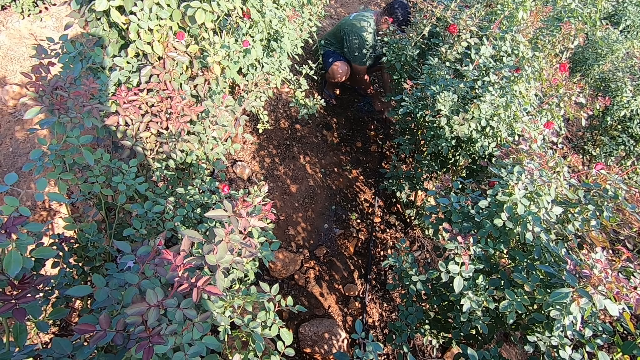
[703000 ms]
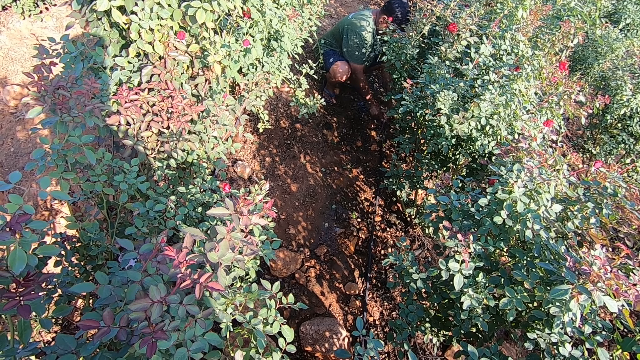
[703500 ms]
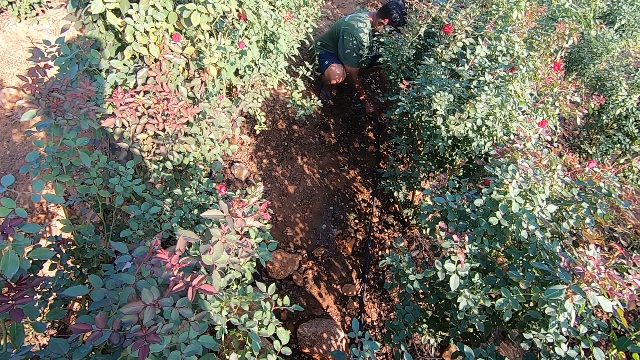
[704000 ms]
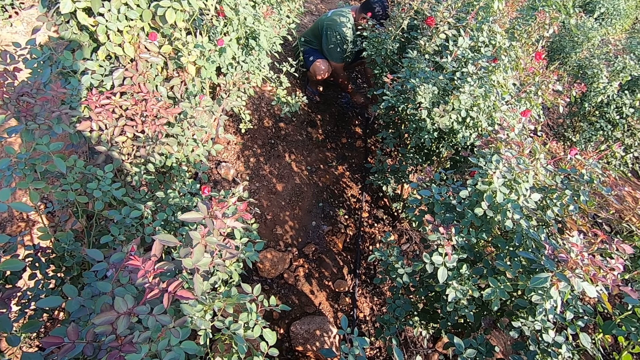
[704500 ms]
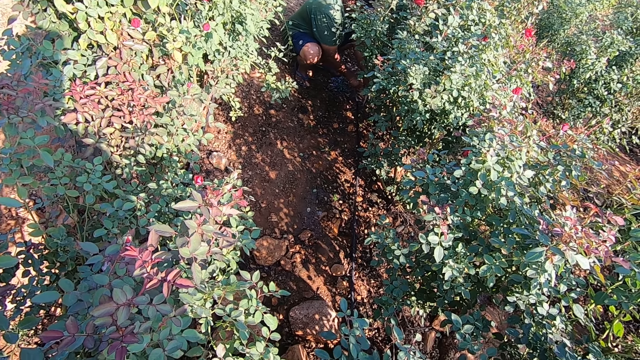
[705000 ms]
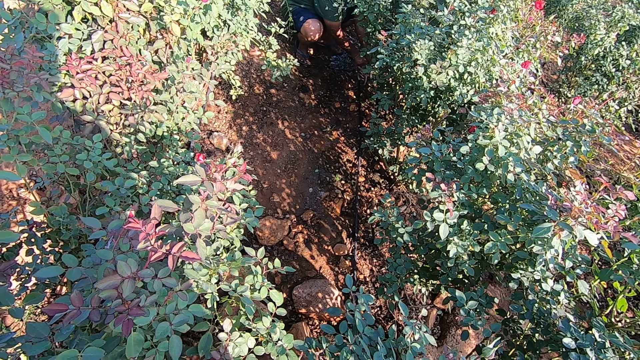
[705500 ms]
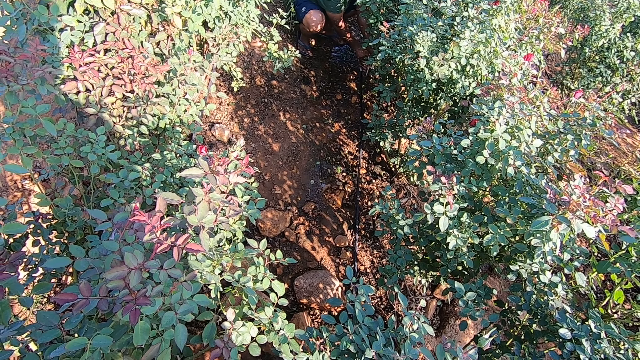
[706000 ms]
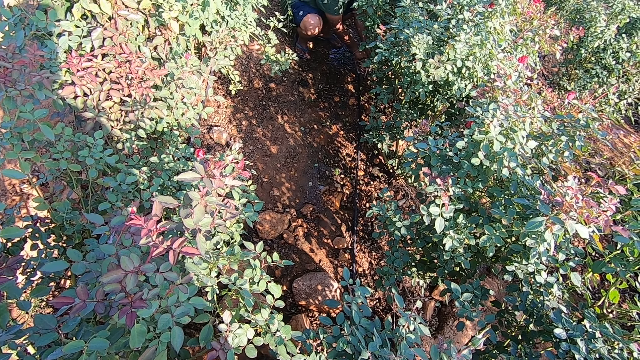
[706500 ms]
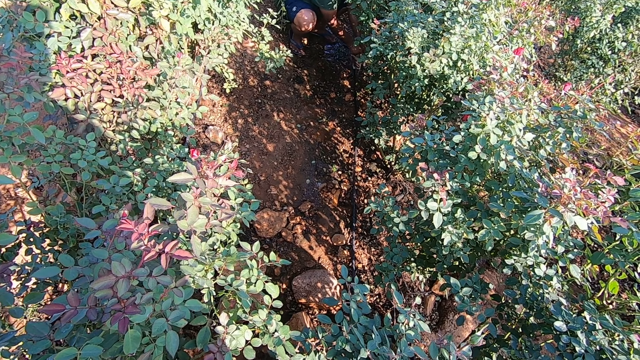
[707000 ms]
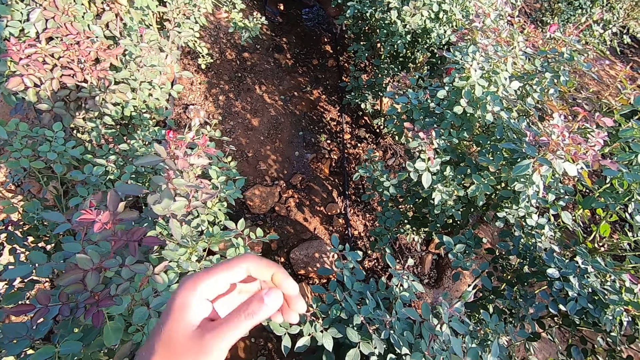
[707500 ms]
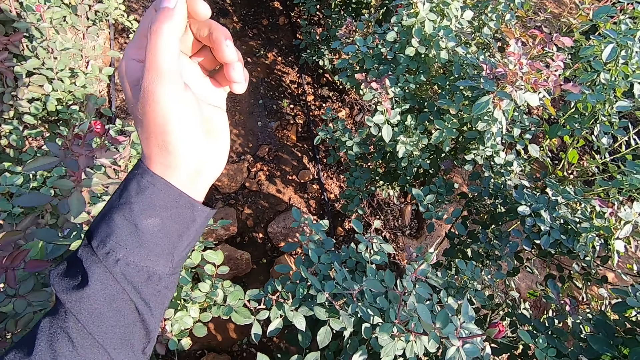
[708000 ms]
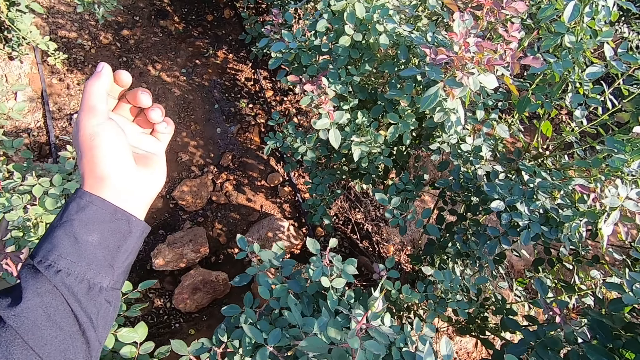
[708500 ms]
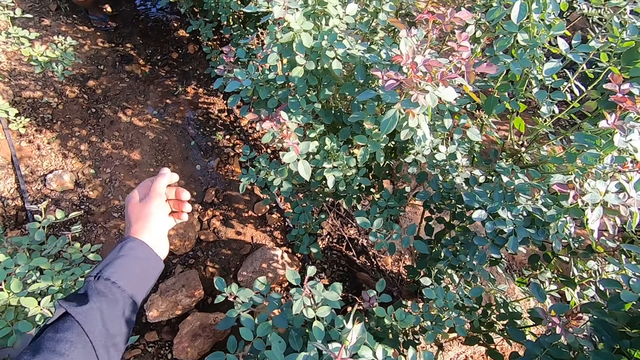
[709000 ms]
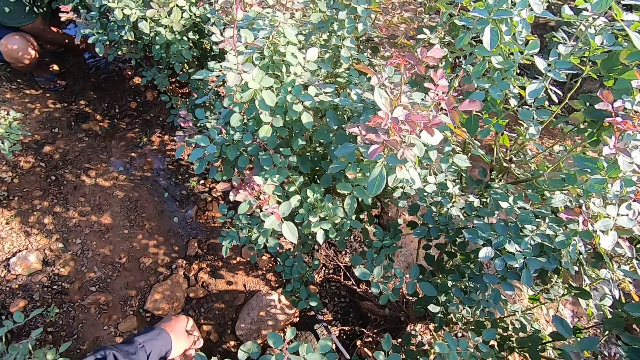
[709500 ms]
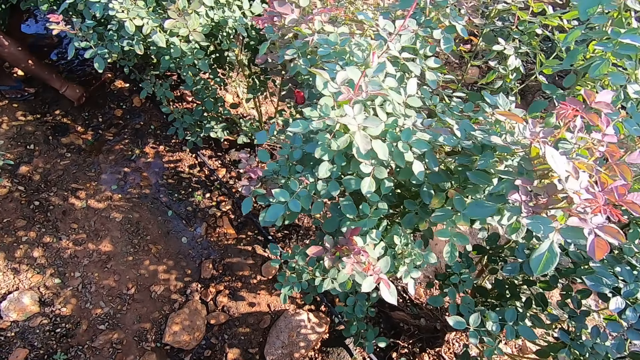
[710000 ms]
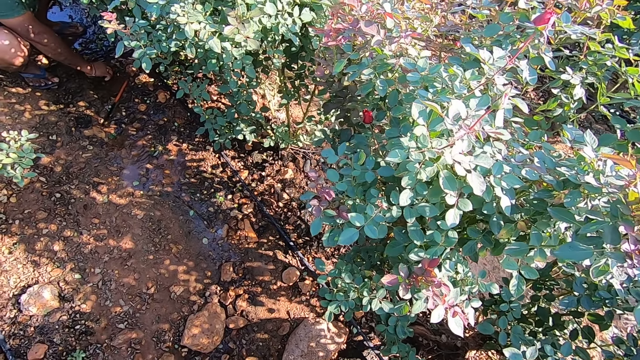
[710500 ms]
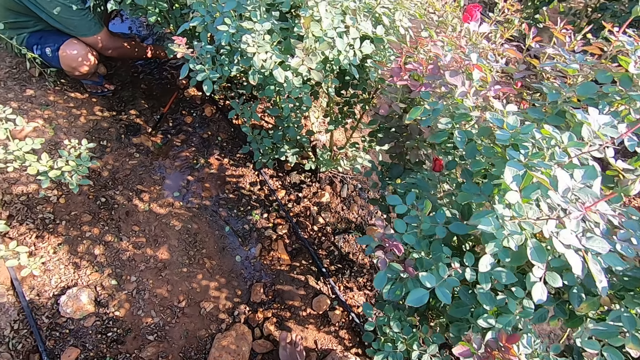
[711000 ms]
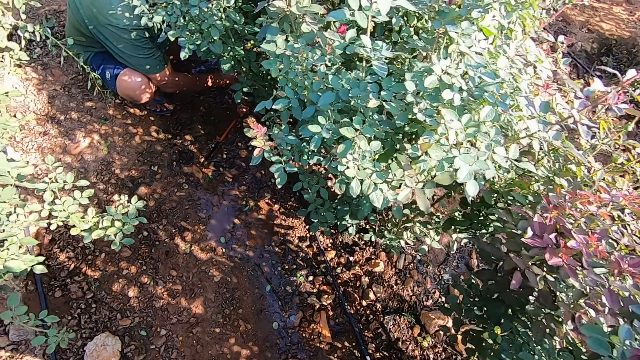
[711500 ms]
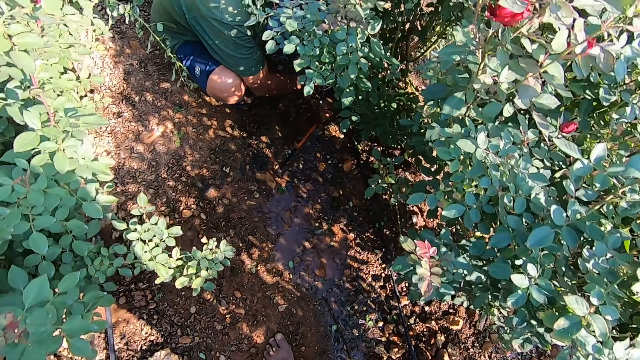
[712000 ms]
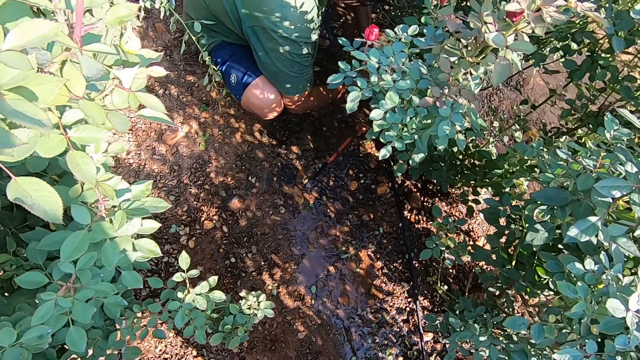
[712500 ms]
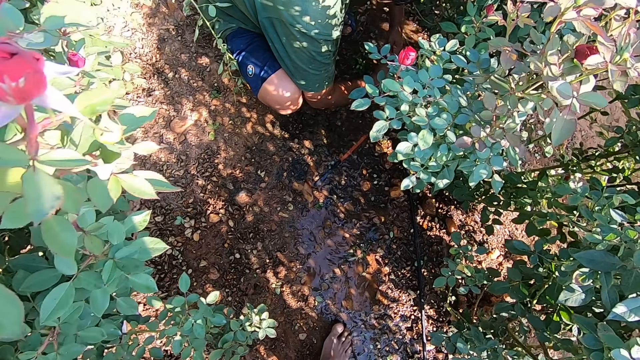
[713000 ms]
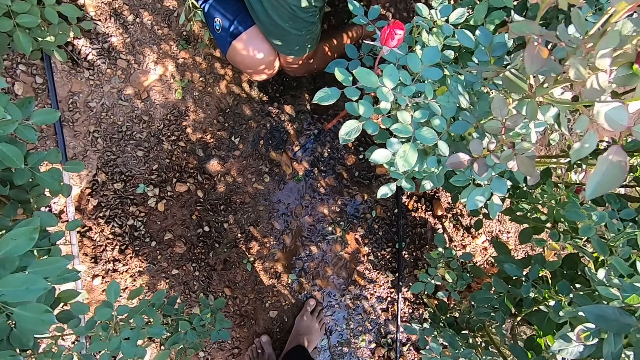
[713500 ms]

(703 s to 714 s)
The camera wearer lifts the left hand. The man drops the hand saw on the ground with his right hand. The camera wearer walks.

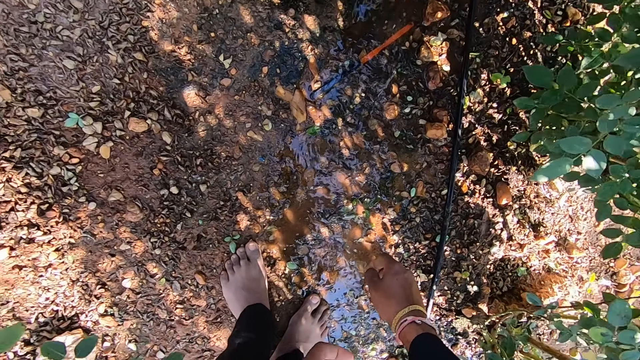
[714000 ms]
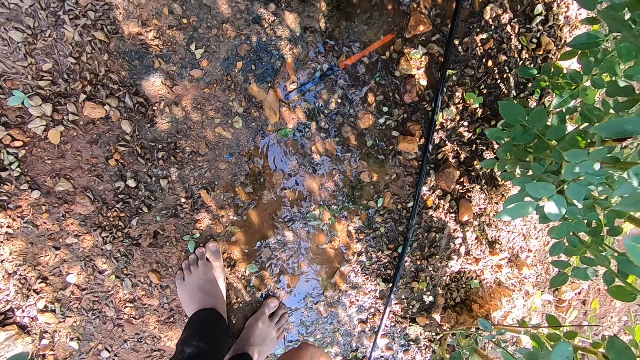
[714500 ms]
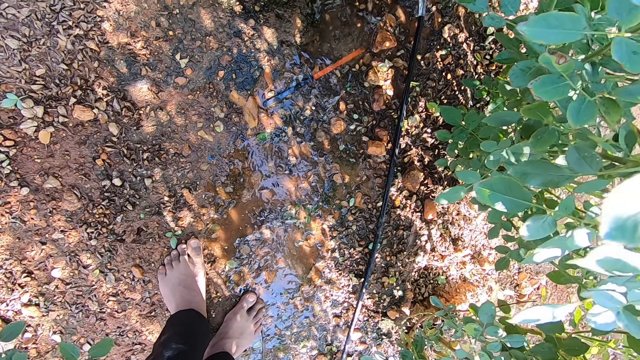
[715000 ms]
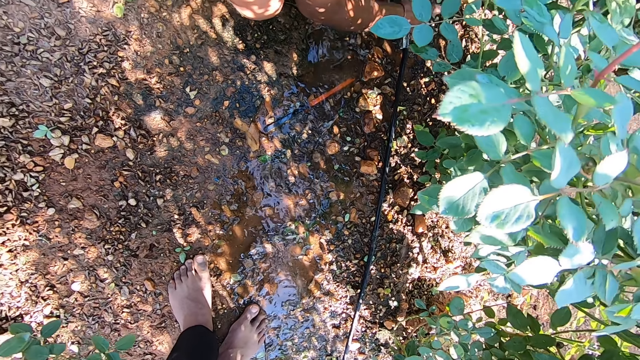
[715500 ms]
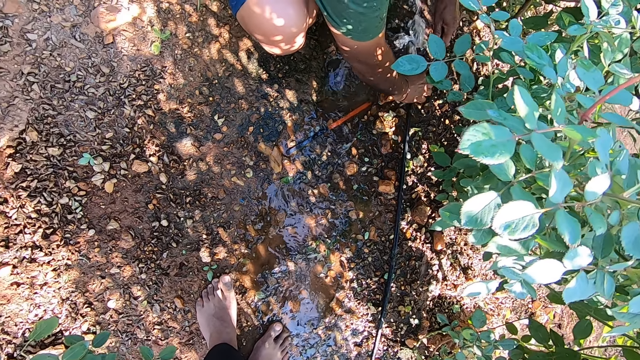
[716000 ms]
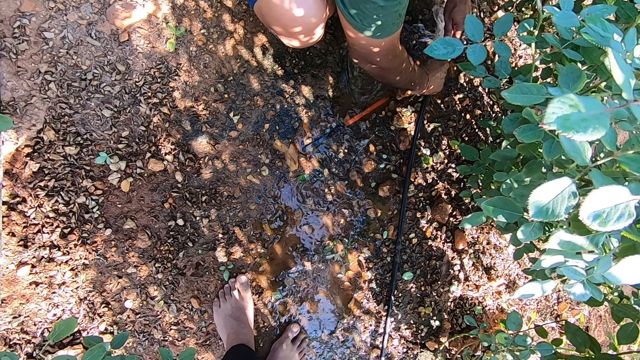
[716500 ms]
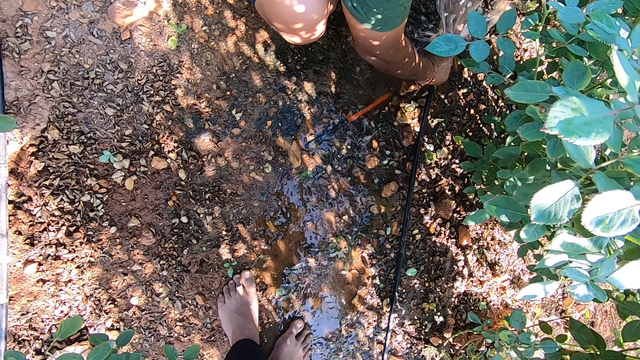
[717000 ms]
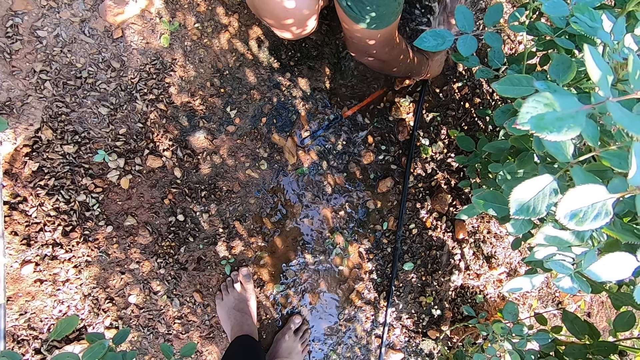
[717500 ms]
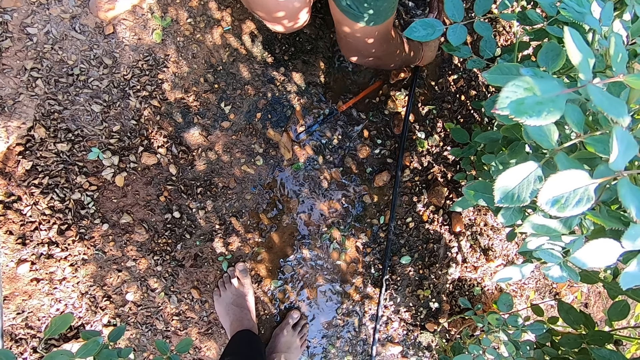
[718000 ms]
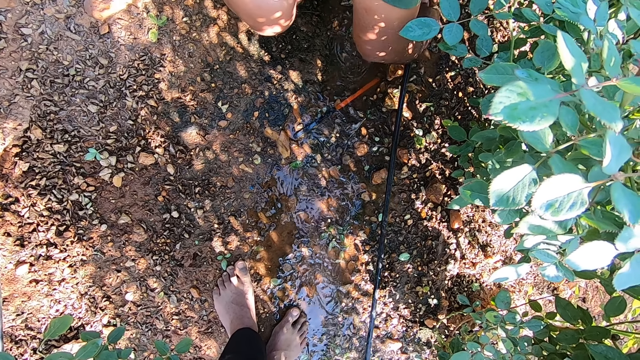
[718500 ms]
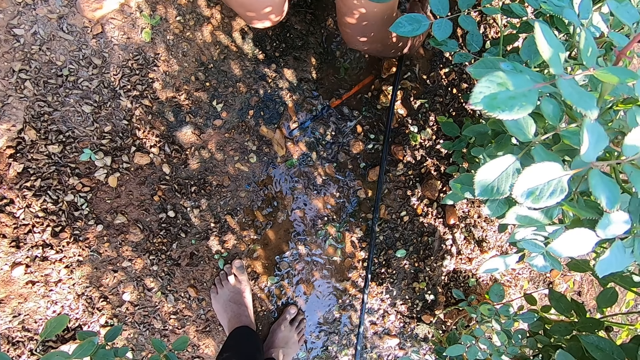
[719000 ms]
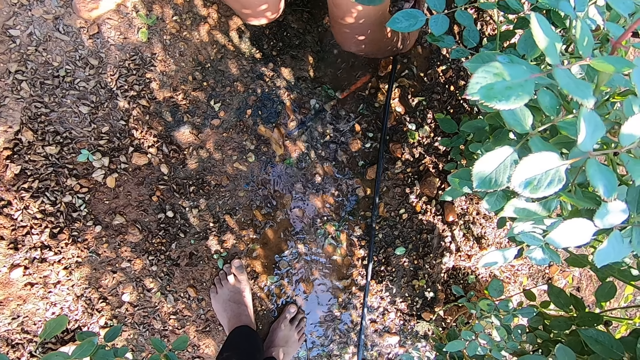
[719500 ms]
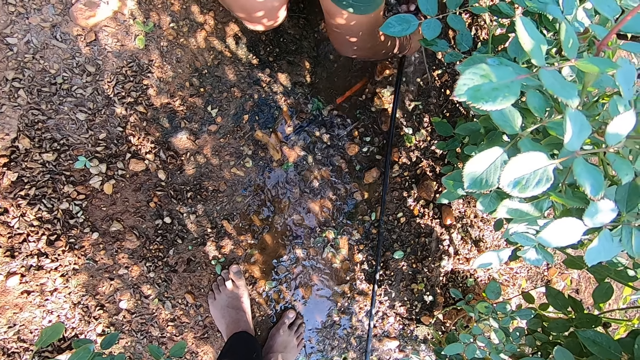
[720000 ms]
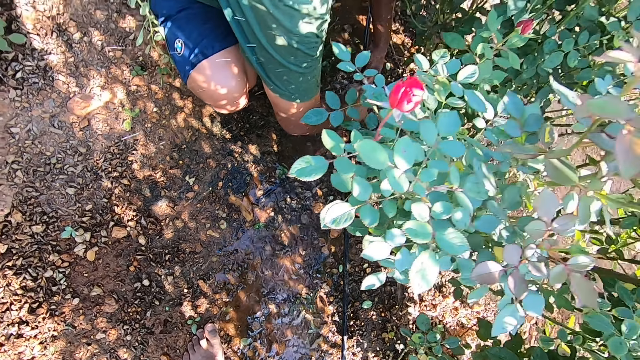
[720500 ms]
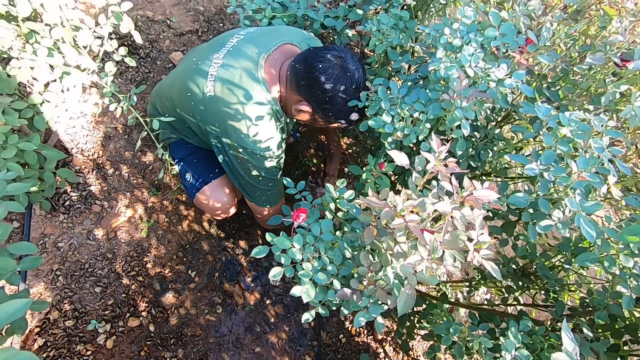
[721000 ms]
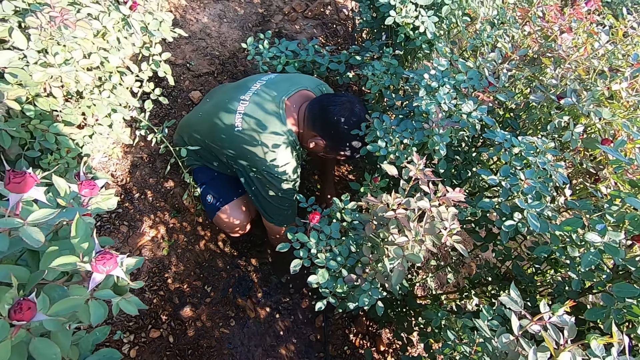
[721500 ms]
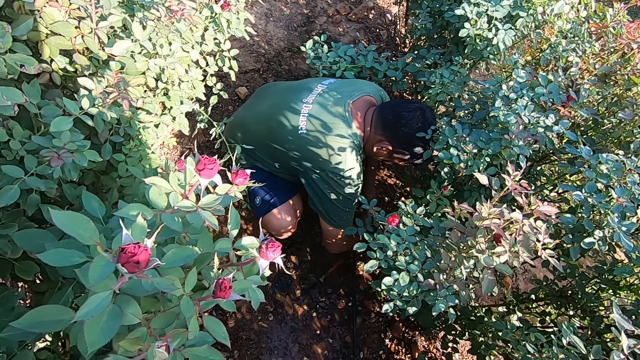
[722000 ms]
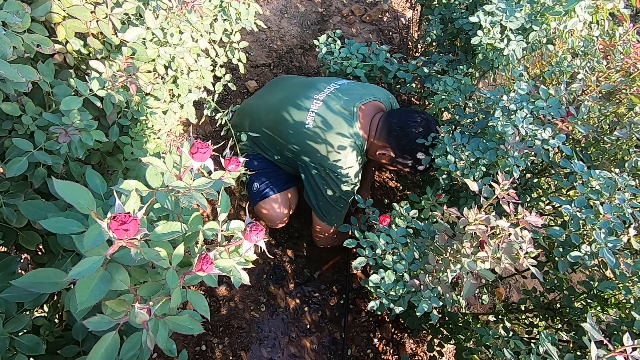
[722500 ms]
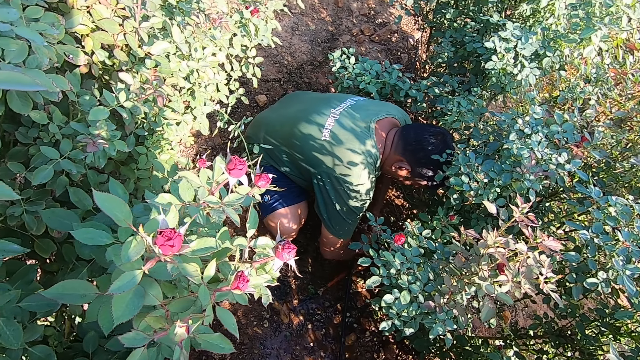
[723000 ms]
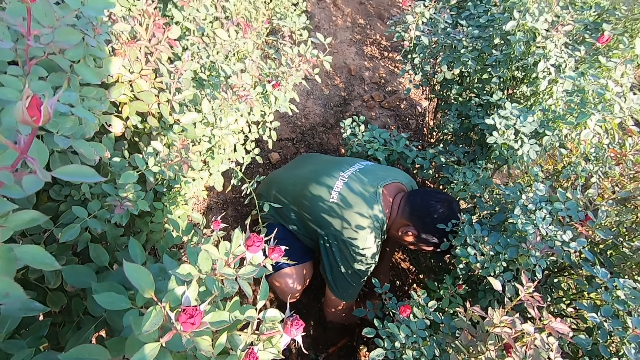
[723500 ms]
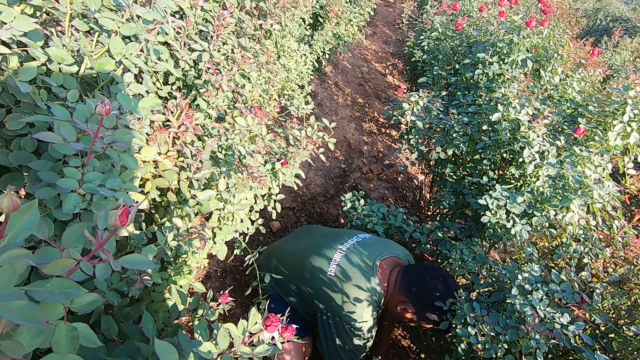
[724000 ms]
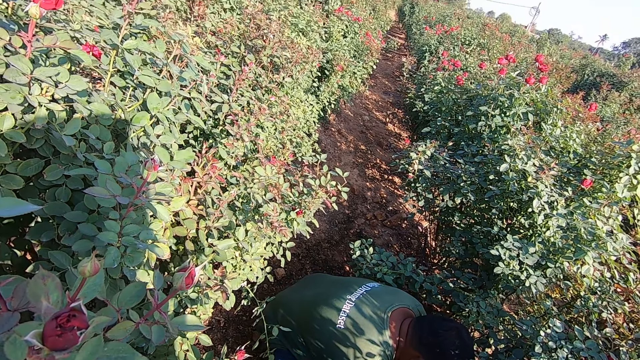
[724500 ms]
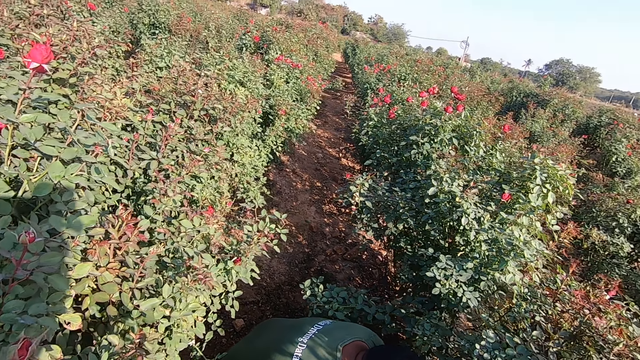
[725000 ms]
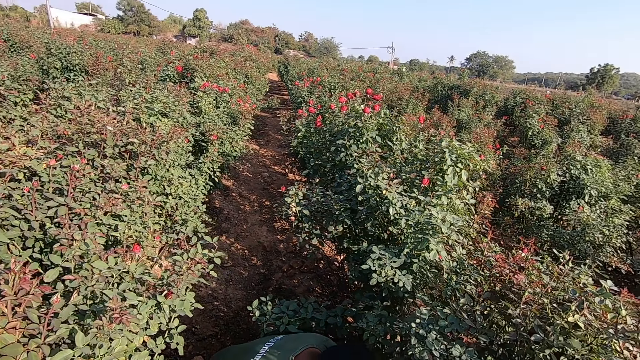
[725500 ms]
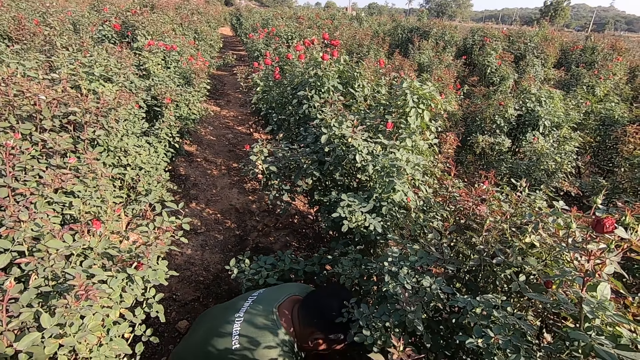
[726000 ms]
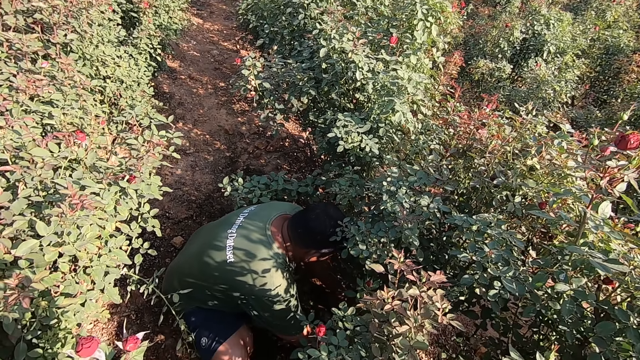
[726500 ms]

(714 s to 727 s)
The camera wearer looks around. The man grabs a hose on the ground with his right hand and fixes the hose on the ground with his hands.
